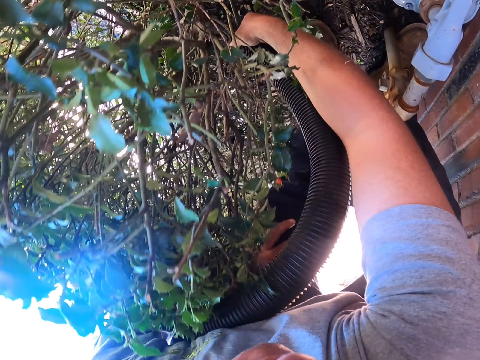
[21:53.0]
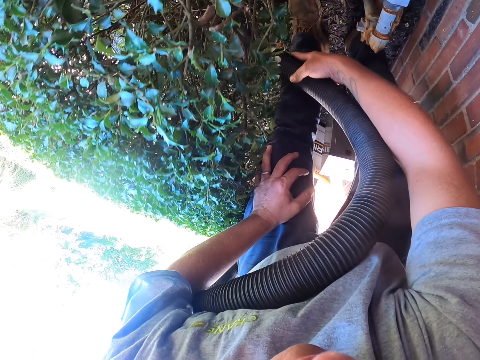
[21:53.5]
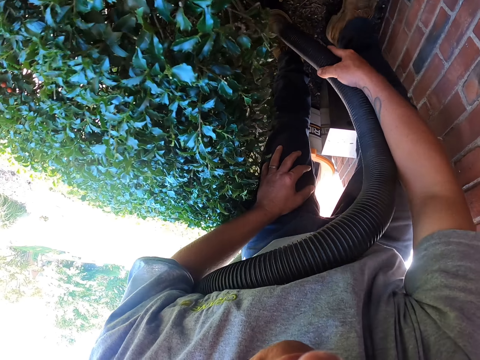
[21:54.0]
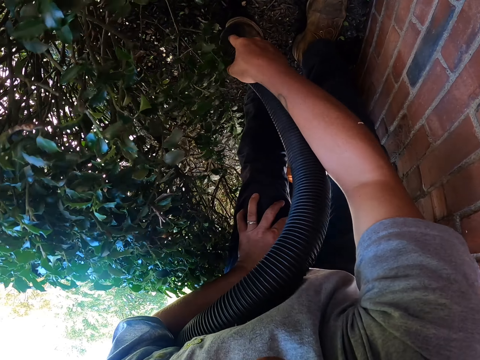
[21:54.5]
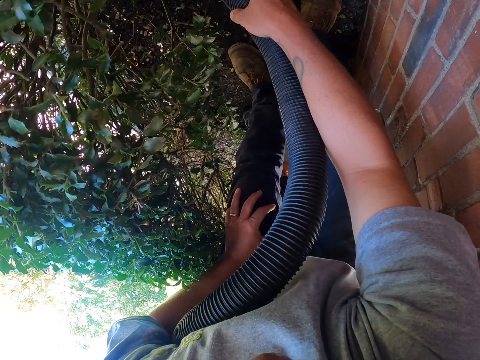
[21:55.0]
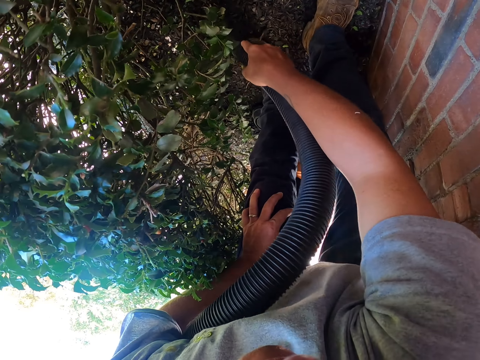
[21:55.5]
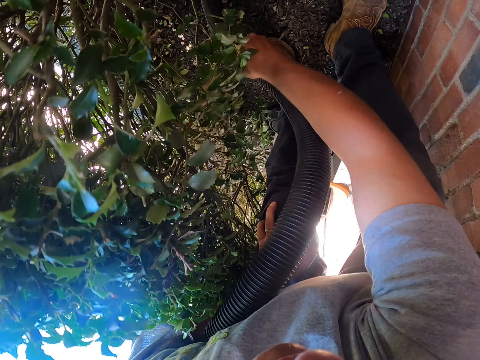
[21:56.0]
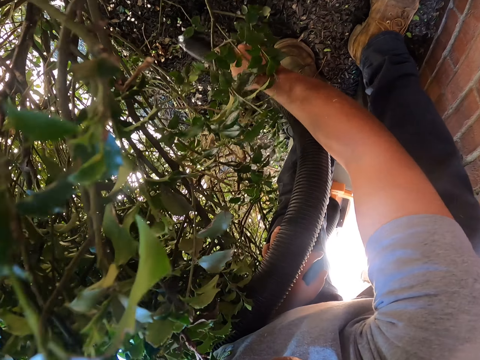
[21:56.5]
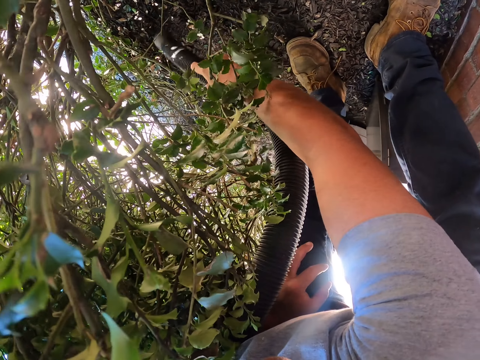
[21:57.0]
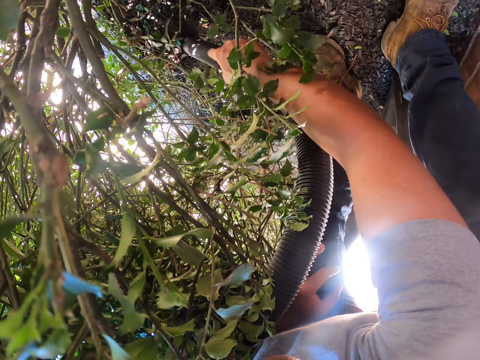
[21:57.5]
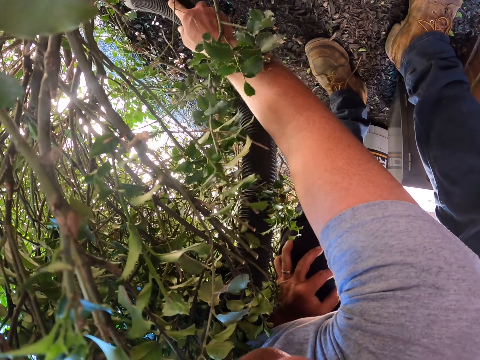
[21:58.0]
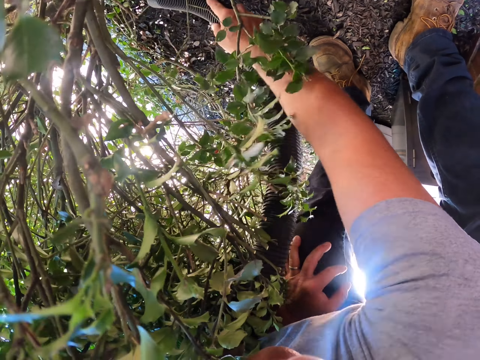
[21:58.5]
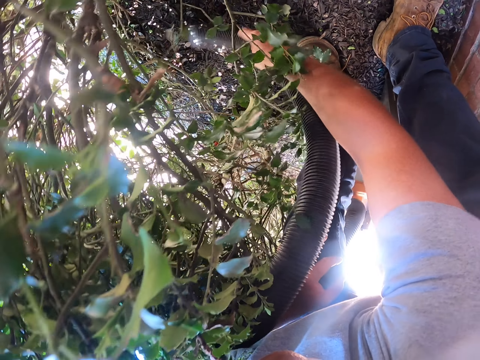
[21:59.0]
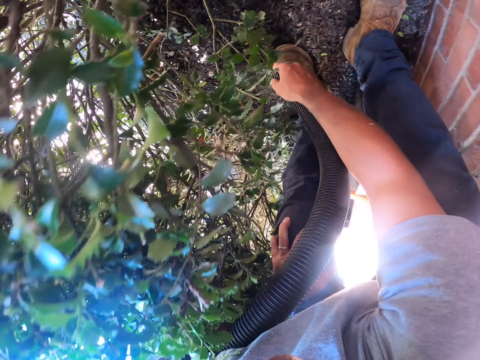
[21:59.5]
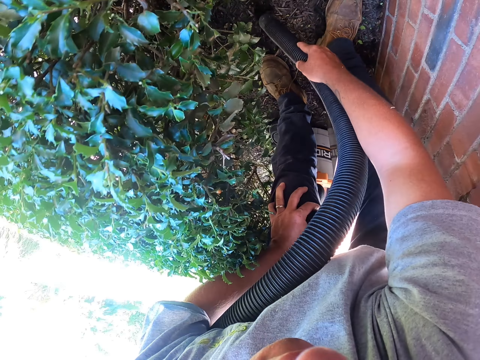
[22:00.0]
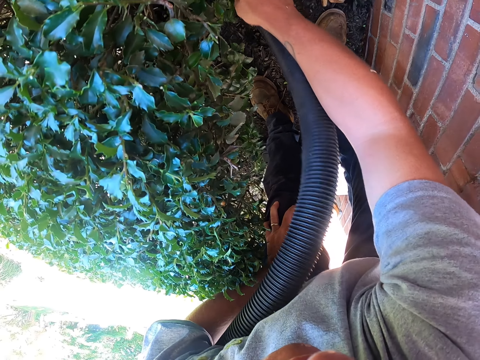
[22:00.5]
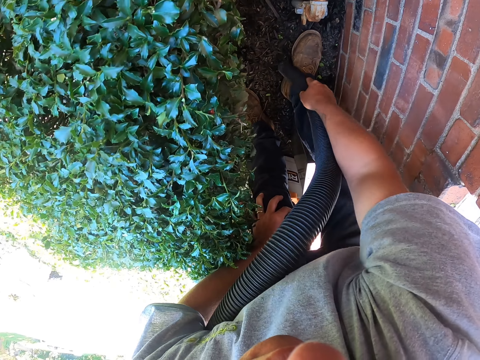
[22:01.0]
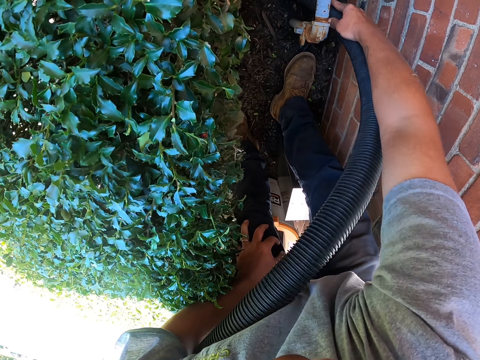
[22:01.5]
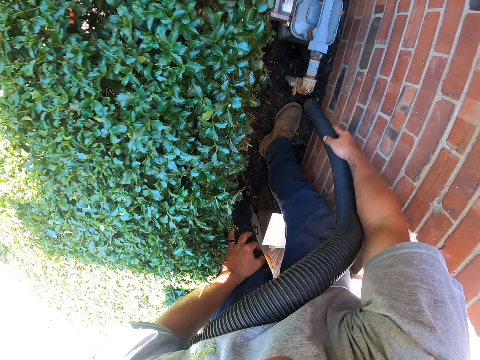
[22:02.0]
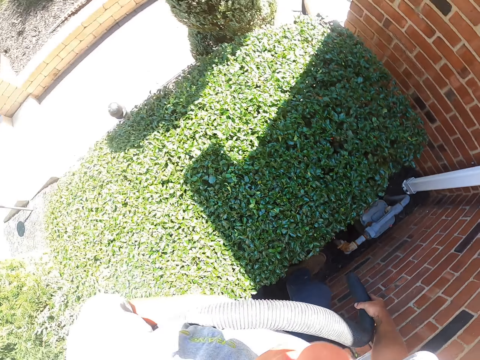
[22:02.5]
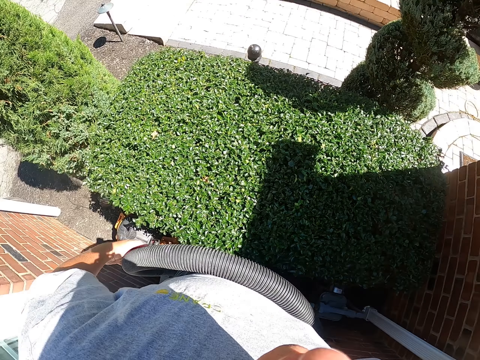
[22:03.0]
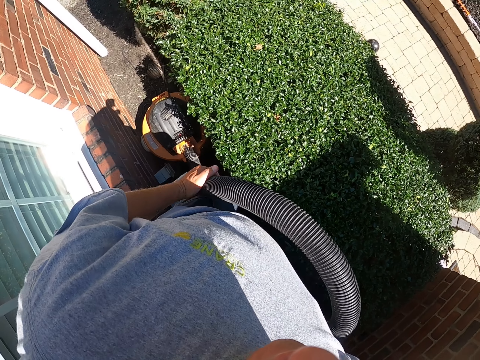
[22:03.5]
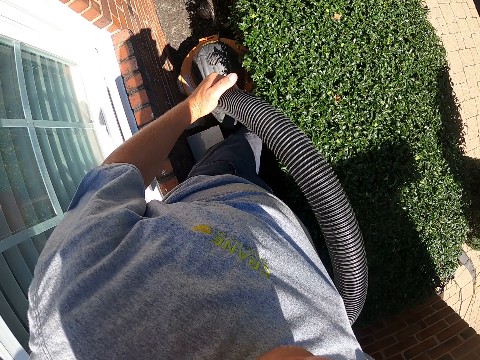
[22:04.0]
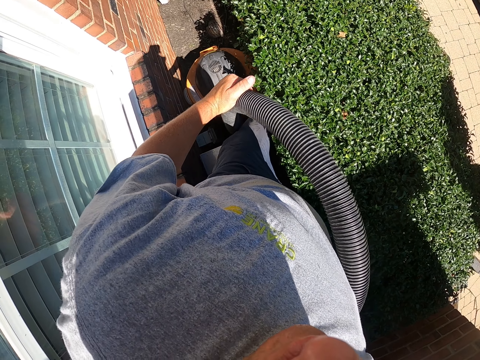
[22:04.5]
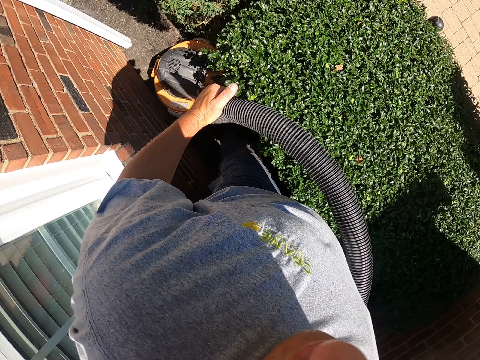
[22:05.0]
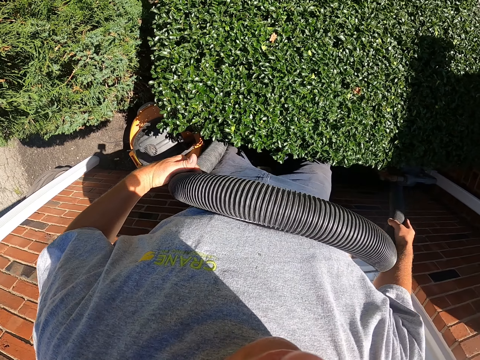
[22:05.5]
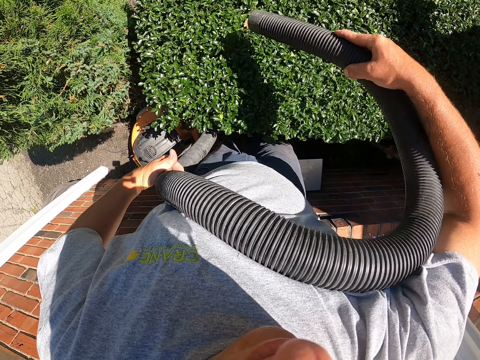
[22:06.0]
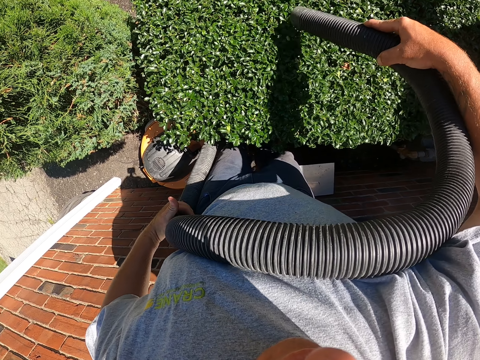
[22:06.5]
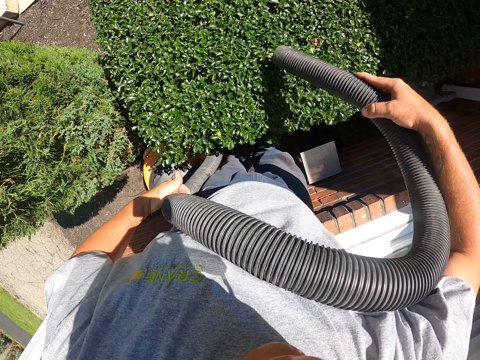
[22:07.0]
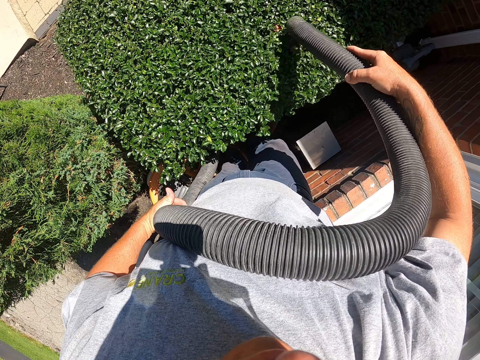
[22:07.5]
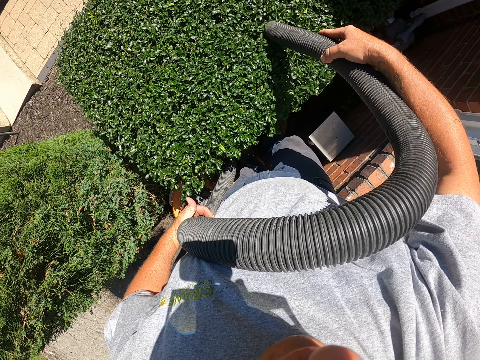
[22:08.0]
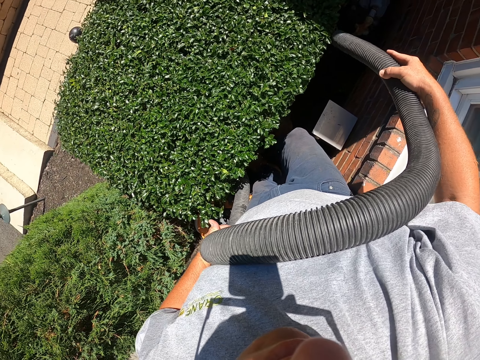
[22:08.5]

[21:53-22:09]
The camera wearer moves the leg. He cleans the garden with the garden vacuum. He moves the leg. He stands up. He moves the pipe. He pushes the vacuum with his leg. He cleans the shrub with the garden vacuum. He picks leaves with the vacuum.

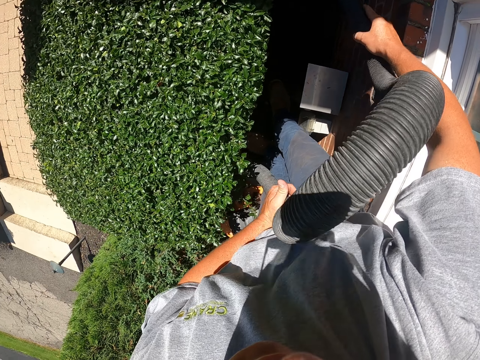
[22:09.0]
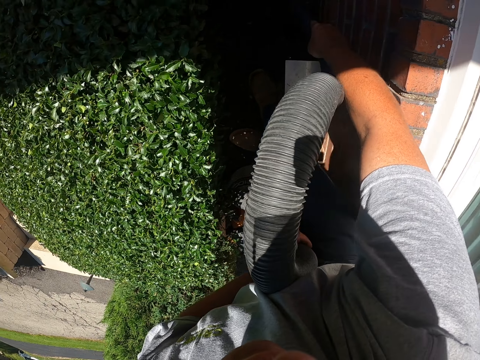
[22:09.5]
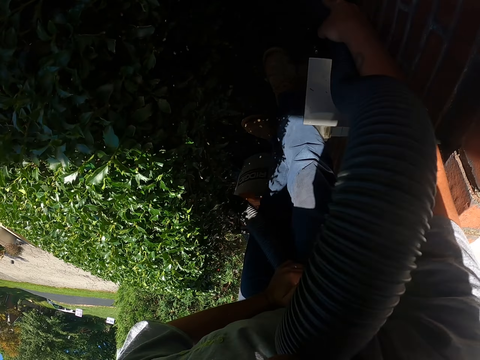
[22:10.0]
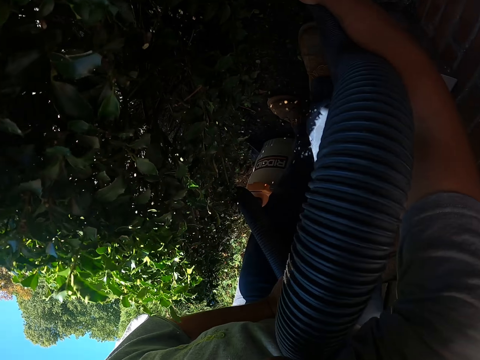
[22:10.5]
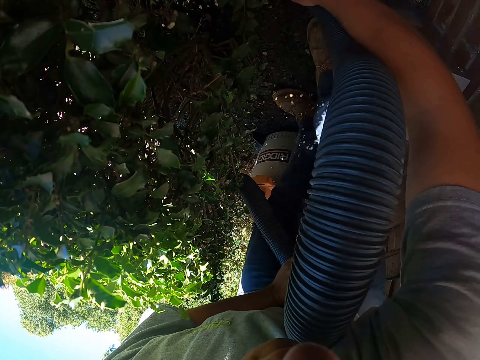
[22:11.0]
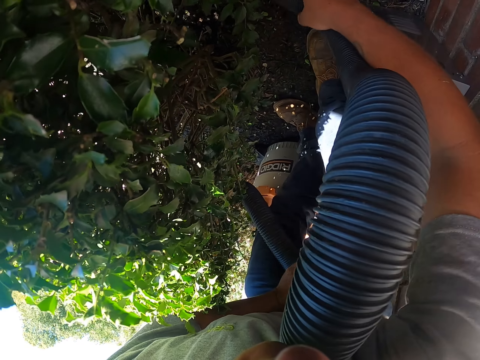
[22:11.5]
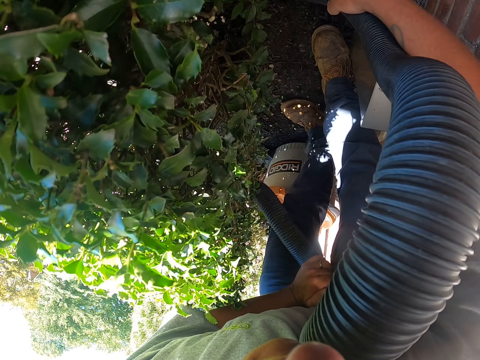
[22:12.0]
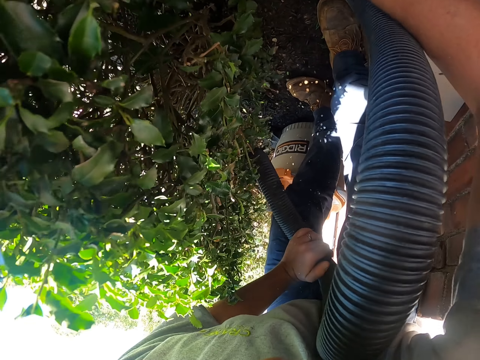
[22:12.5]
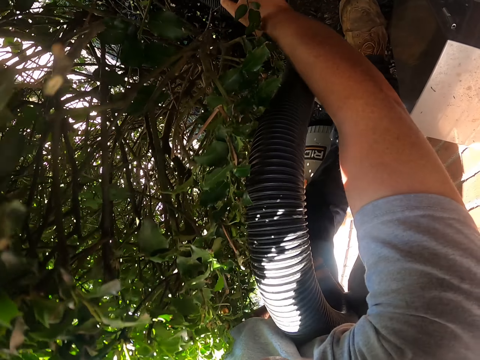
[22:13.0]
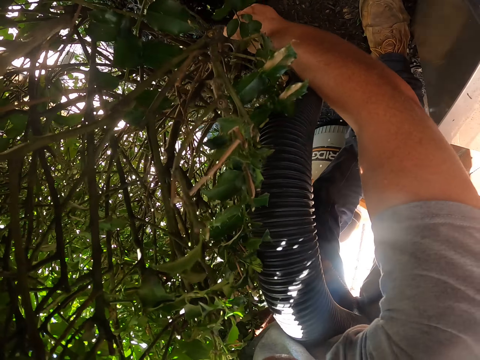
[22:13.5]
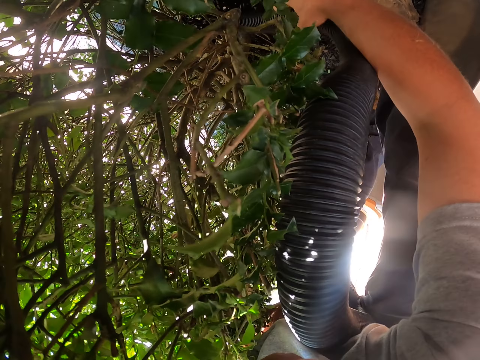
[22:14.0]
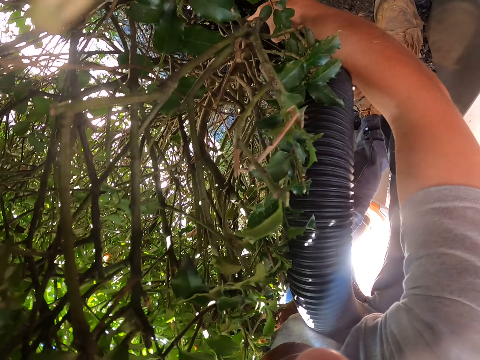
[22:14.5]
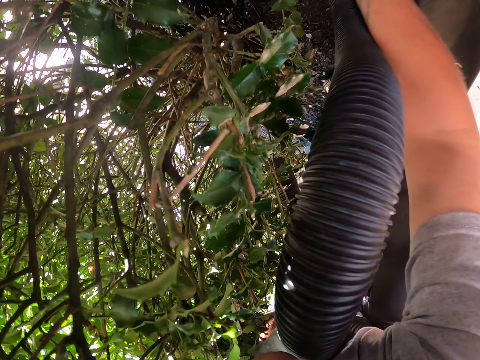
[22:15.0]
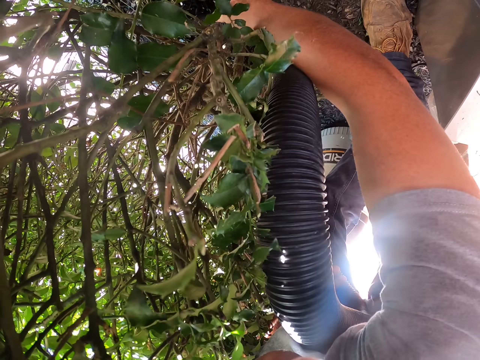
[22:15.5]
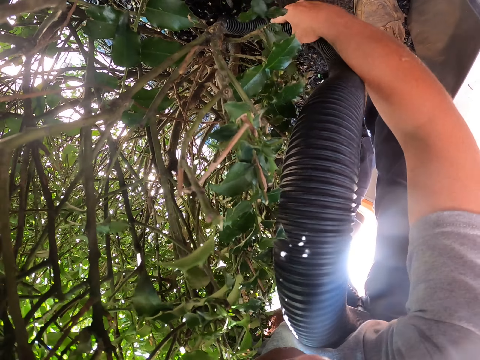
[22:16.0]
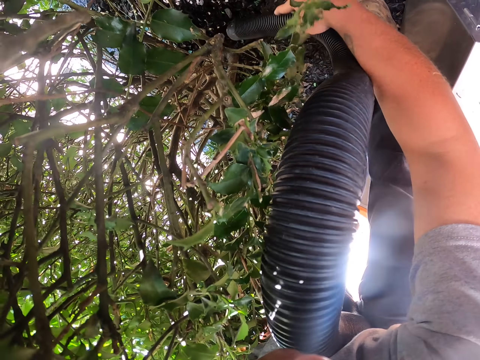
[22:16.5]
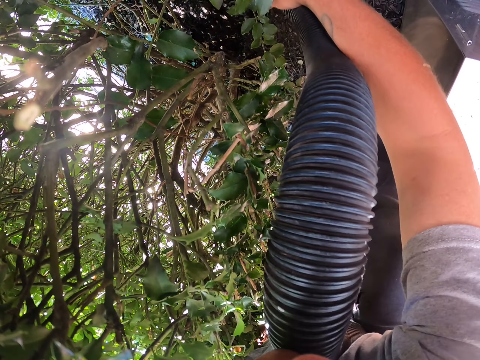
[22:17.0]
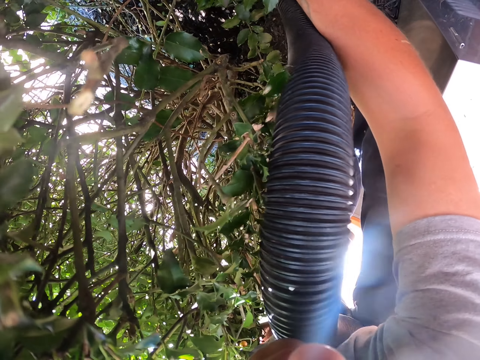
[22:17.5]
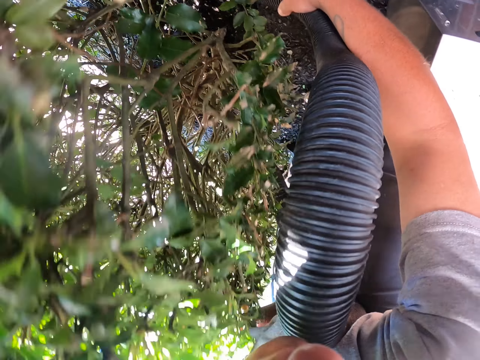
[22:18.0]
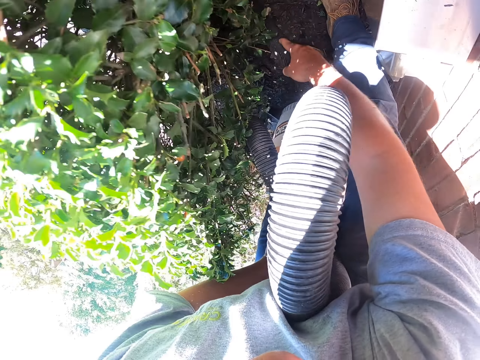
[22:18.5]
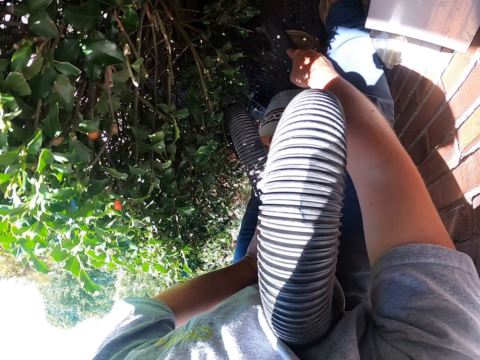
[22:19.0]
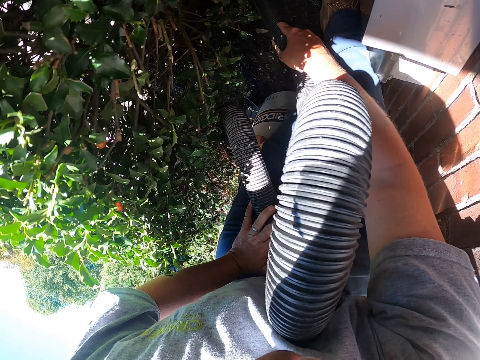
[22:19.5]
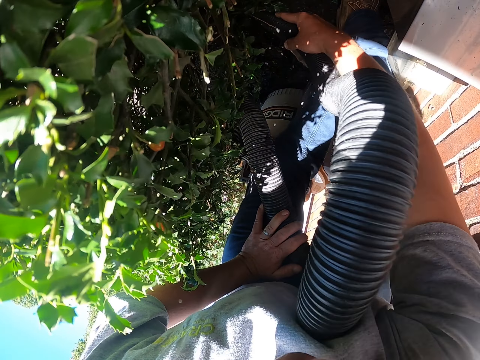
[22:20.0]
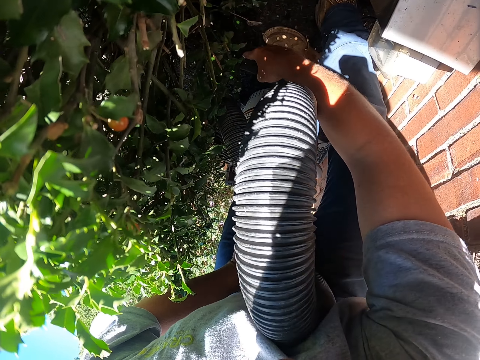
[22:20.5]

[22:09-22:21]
The camera wearer cleans the garden with the garden vacuum. They bend. They pick leaves with the vacuum.
